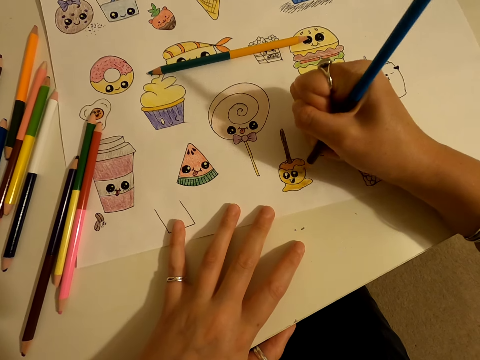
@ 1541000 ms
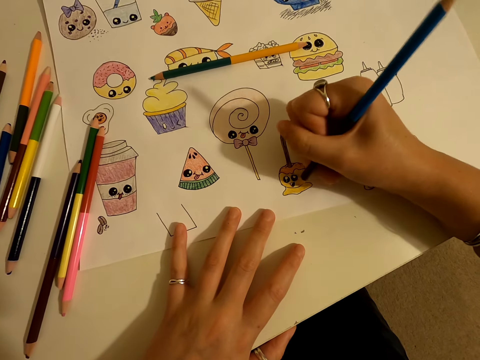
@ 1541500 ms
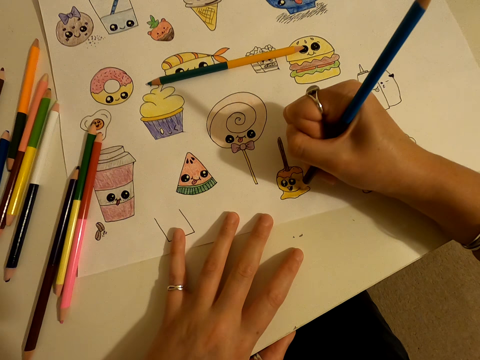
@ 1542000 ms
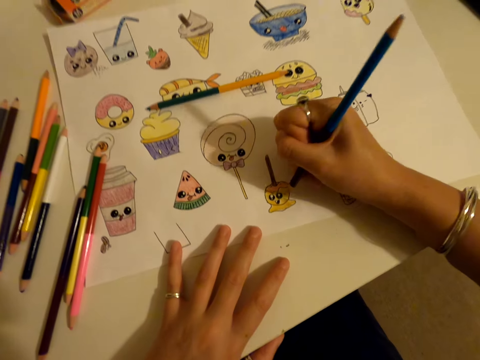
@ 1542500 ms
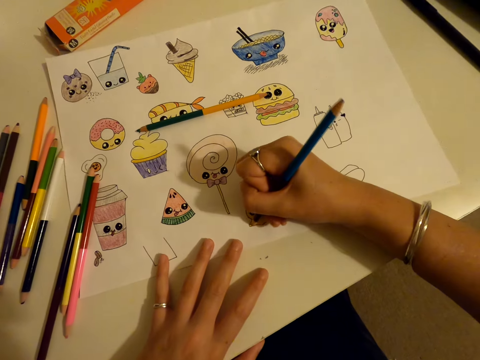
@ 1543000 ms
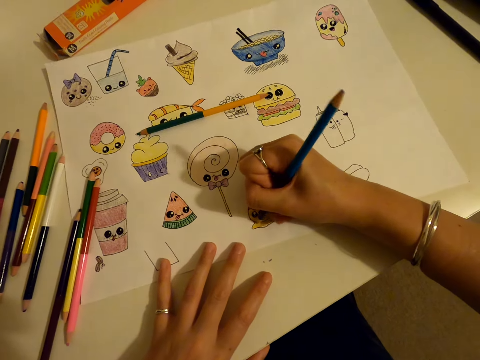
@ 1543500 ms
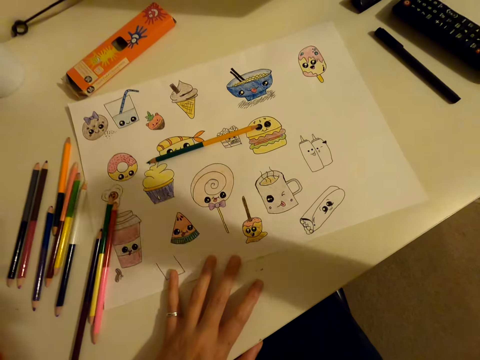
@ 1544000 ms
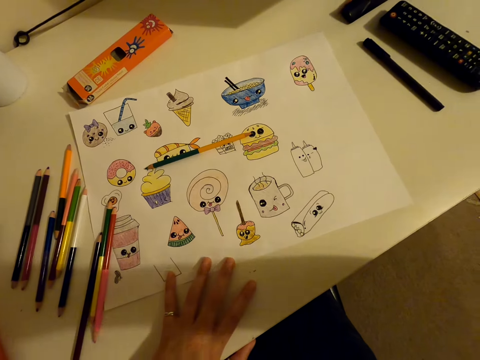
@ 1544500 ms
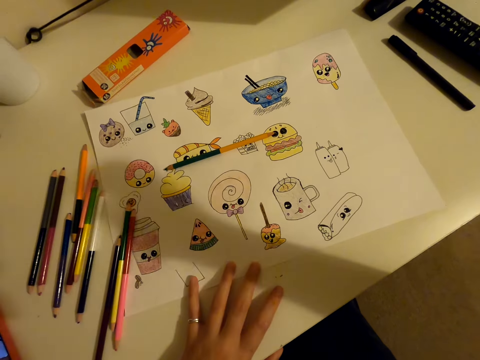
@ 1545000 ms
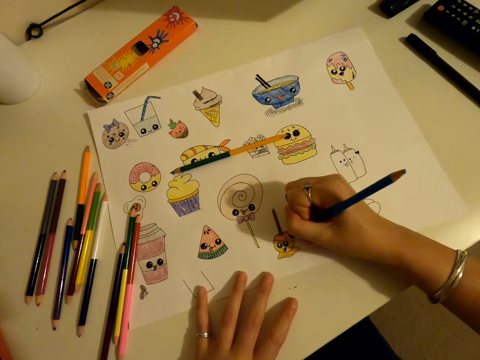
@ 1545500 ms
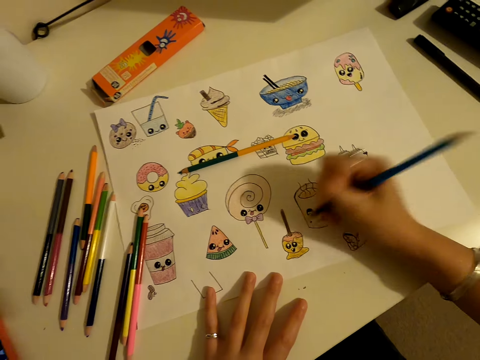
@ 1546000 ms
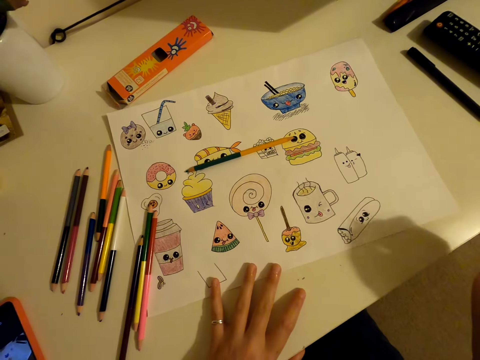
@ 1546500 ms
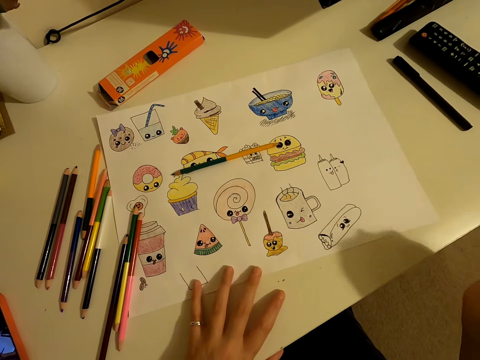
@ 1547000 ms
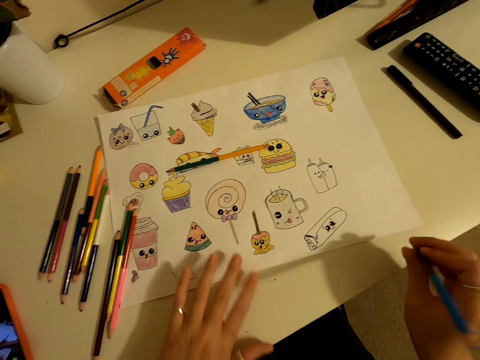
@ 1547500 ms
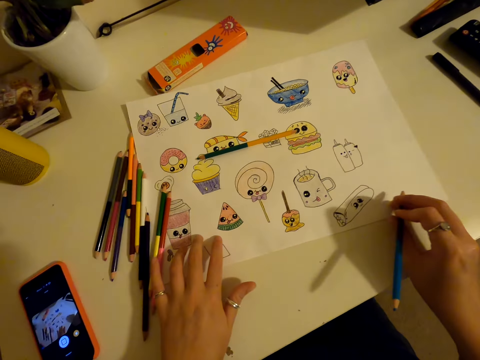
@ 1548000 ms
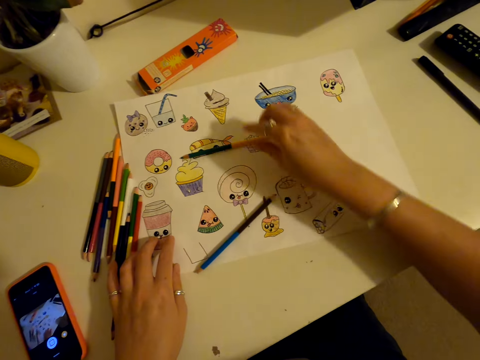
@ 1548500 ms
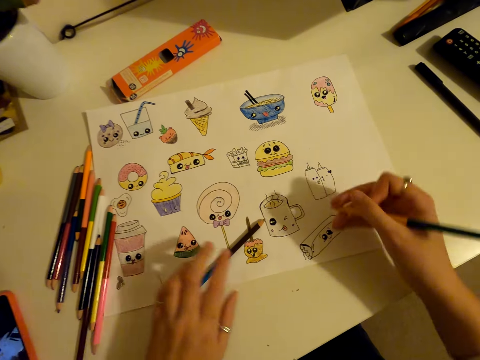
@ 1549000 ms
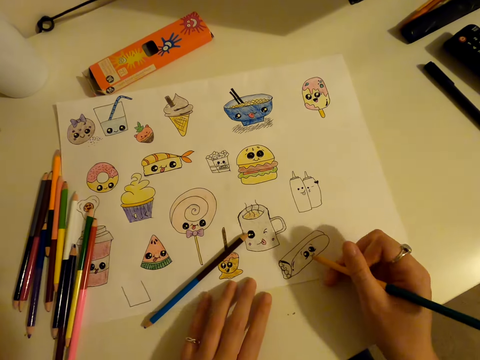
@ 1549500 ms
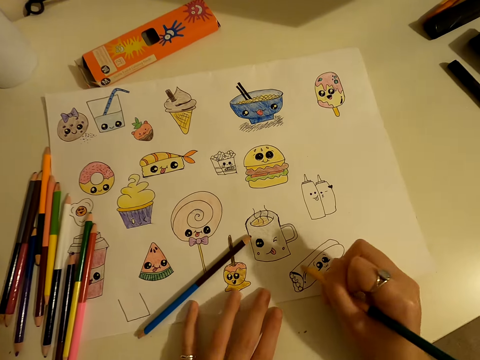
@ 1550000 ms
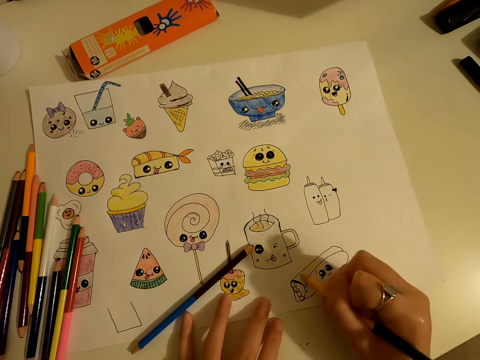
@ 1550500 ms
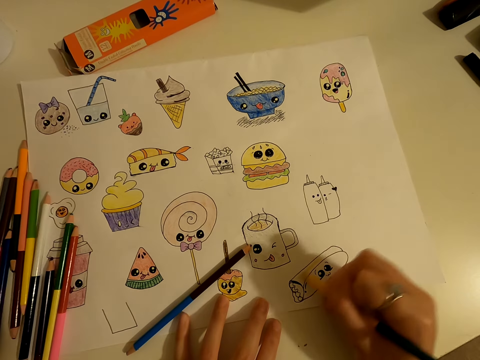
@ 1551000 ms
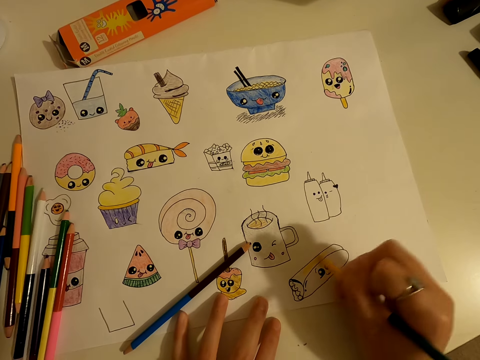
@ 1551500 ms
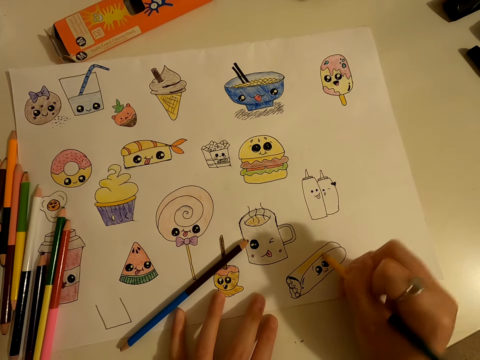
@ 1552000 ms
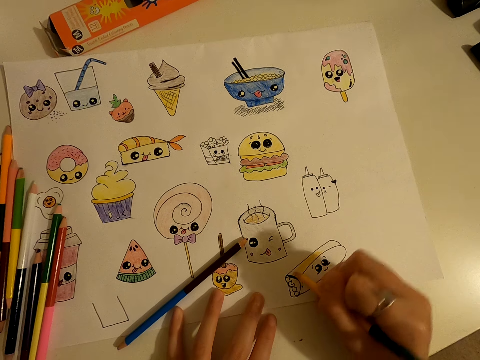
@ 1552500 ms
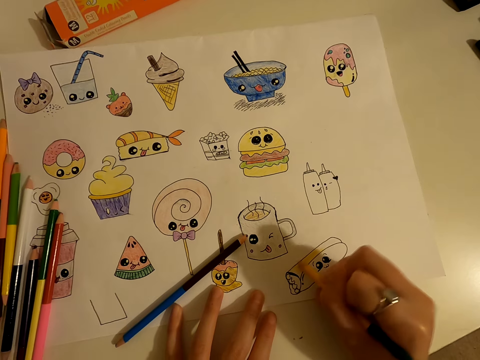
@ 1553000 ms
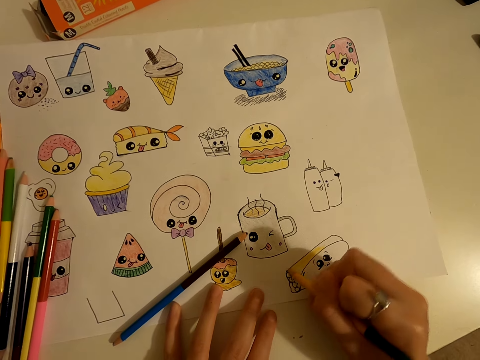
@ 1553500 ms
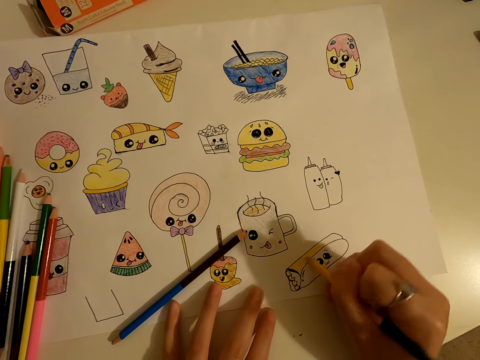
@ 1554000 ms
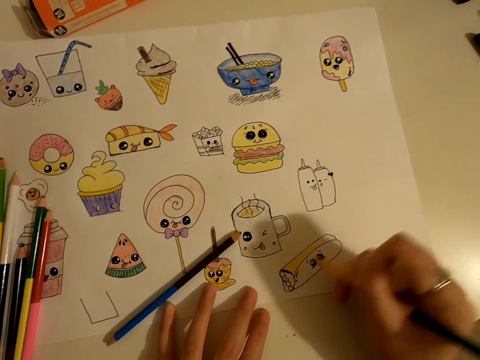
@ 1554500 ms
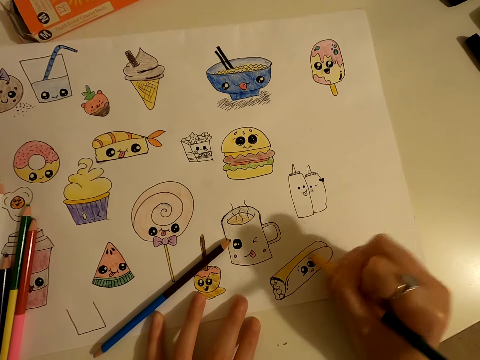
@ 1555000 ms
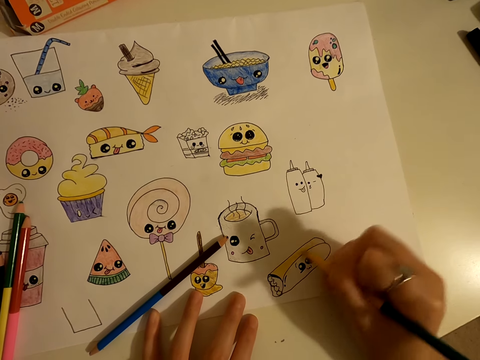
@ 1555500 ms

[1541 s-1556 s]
The camera wearer touches the head area. They paint the drawings. They place the colour pencil on the table. They pick up a colour pencil from the table. They colour the drawing on the piece of paper.

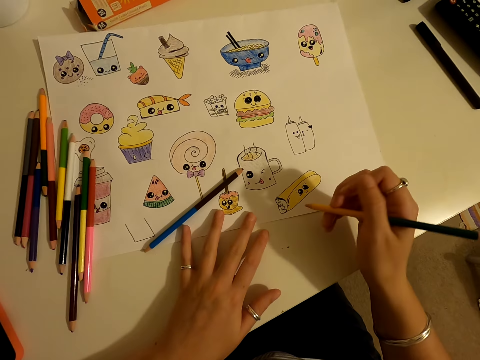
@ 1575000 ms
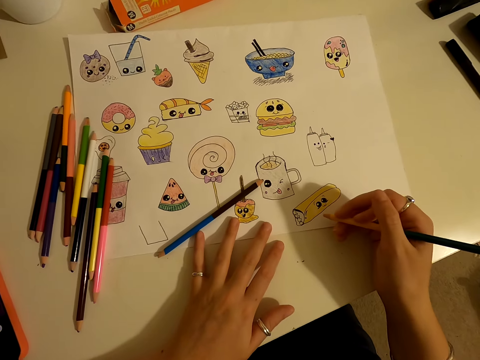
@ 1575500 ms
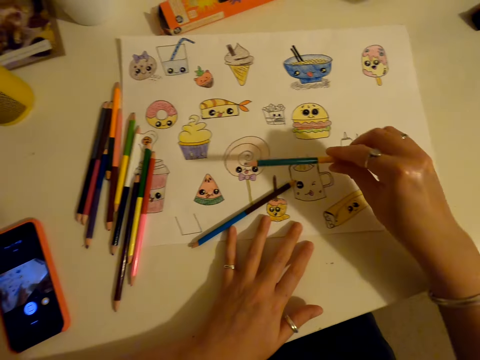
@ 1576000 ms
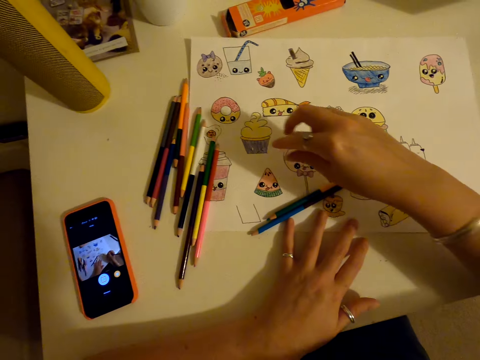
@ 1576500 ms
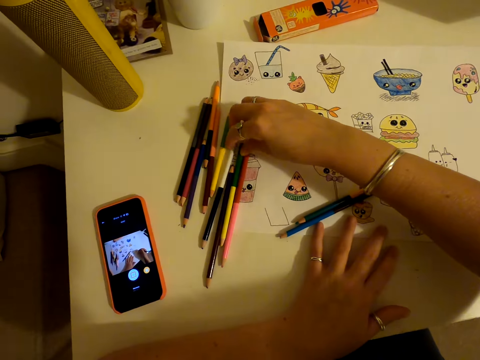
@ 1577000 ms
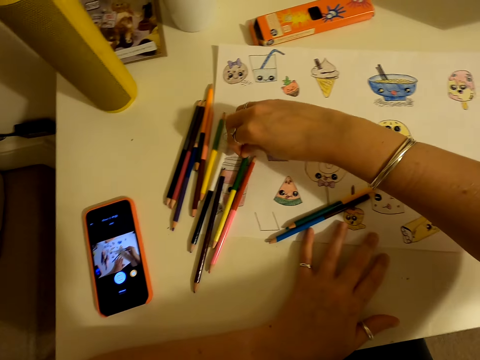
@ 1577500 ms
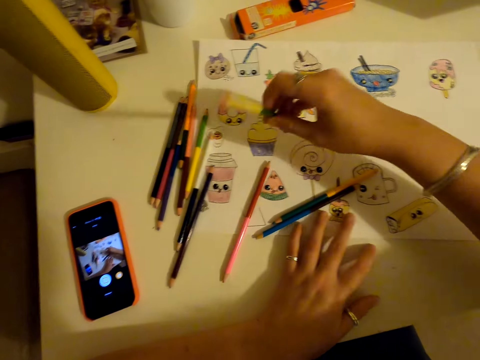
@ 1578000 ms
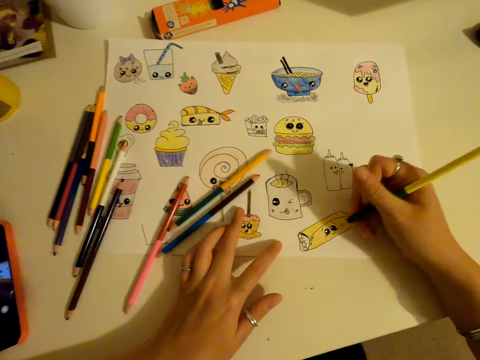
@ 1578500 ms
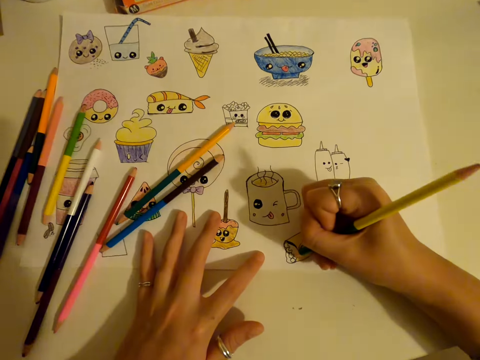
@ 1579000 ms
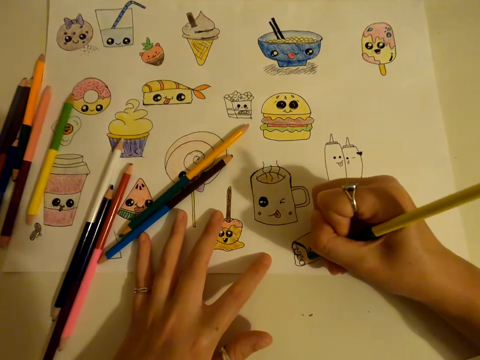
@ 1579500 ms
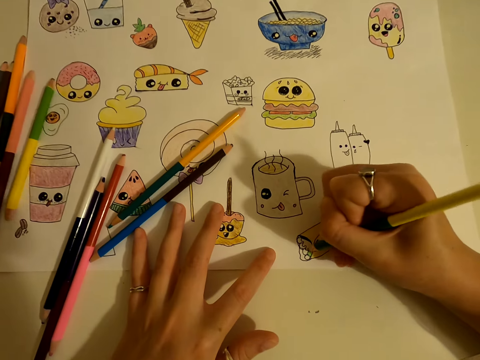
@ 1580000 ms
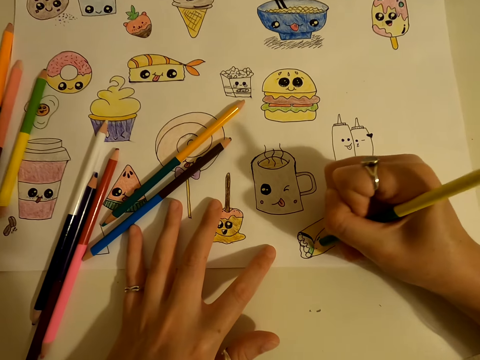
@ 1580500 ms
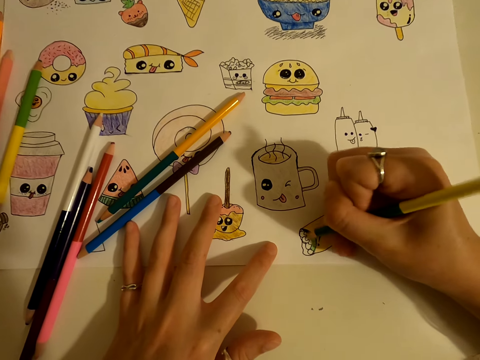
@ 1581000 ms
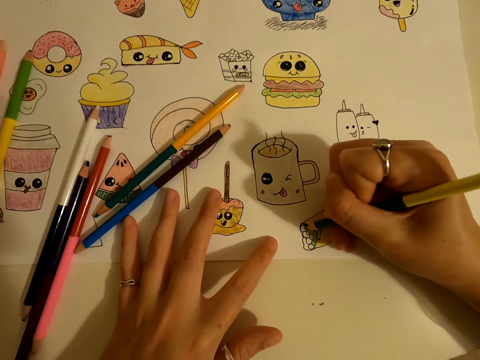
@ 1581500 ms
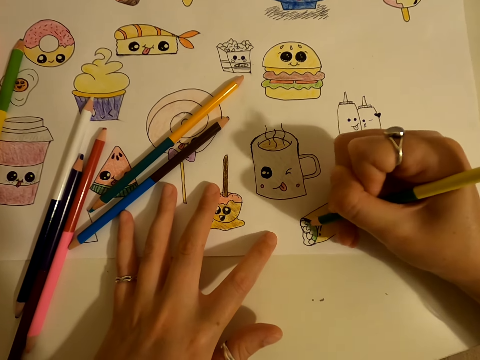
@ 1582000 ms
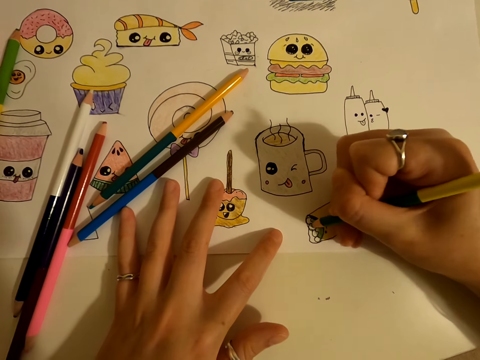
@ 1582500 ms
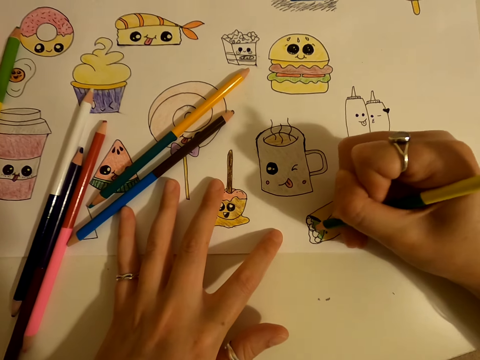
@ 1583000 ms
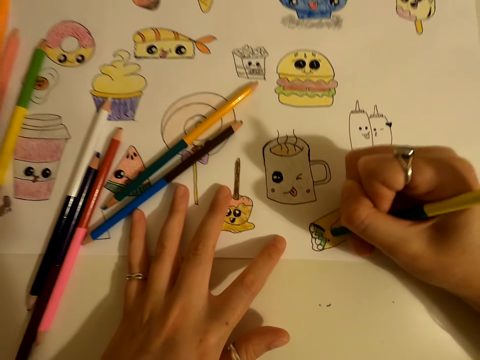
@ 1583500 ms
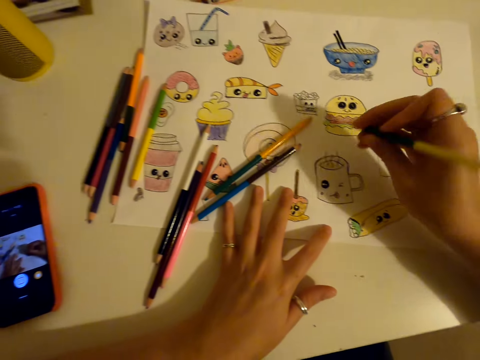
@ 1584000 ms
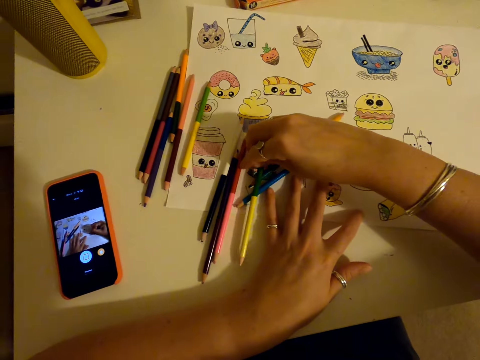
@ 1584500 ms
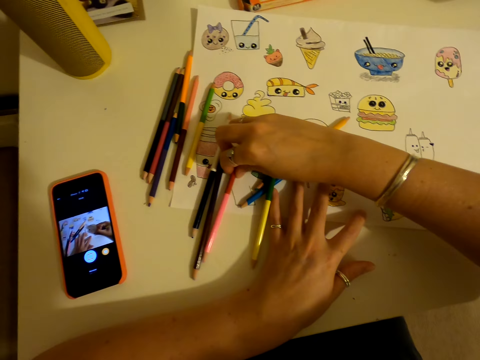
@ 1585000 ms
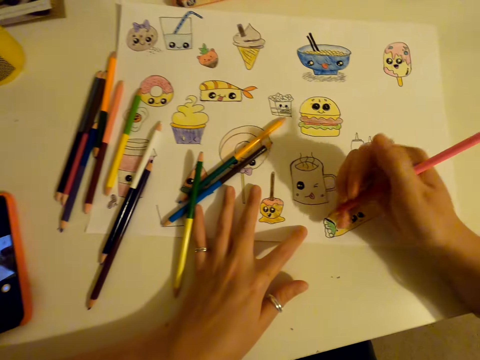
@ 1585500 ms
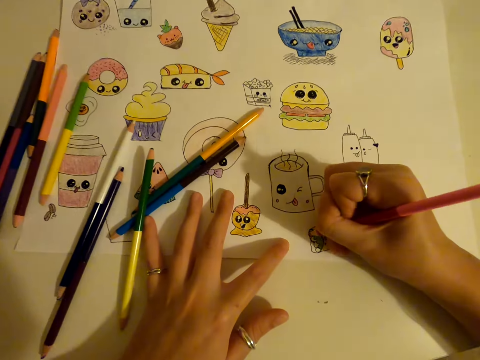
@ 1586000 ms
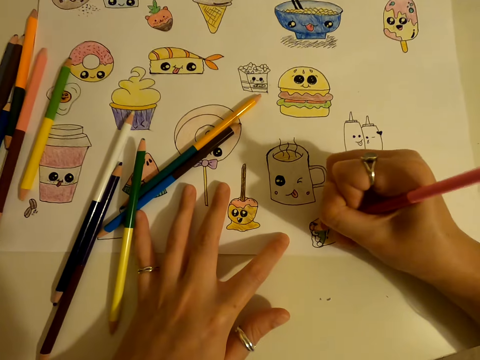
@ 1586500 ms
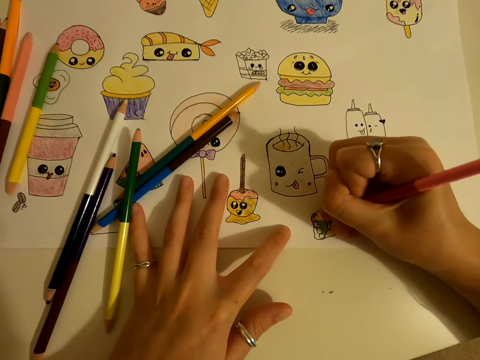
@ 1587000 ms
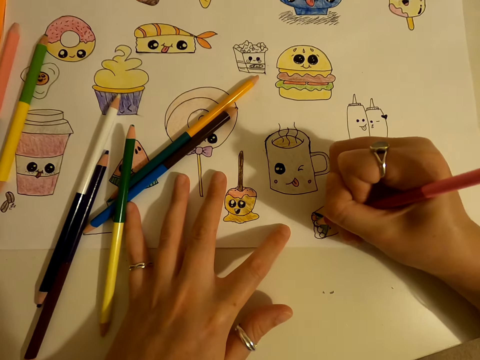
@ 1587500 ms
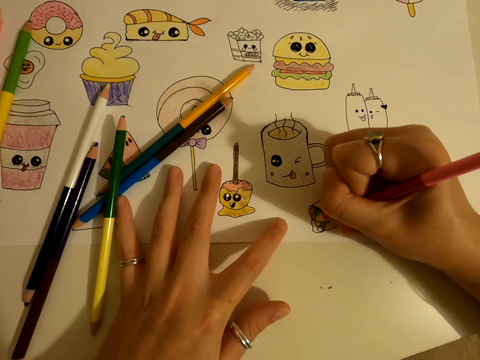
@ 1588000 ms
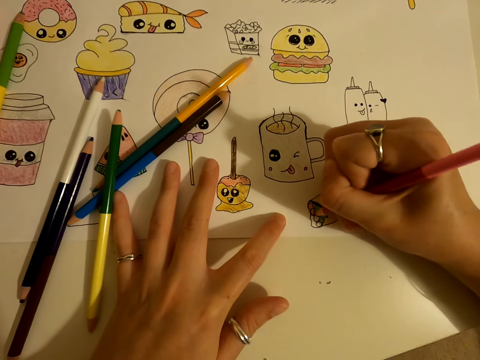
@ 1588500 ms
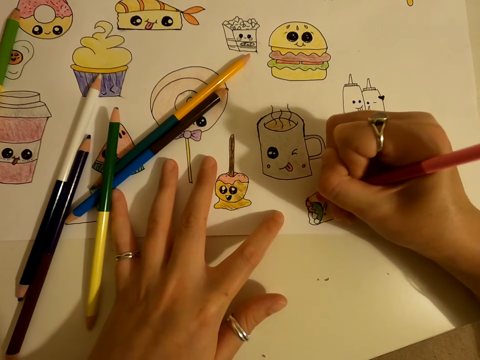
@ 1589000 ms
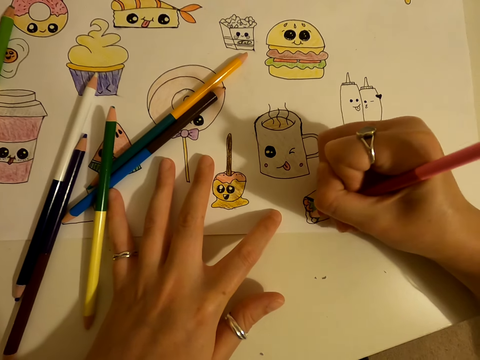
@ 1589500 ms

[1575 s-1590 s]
The camera wearer places the colour pencil on the table. They pick up the colour pencil from the table. They colour the drawing on the piece of paper. They place the colour pencil on the table. They pick up the colour pencil from the table. They colour the drawing on the piece of paper.
